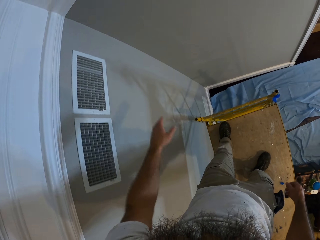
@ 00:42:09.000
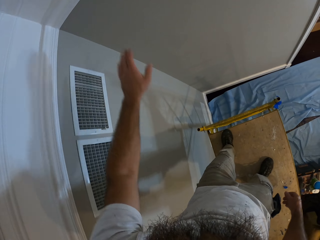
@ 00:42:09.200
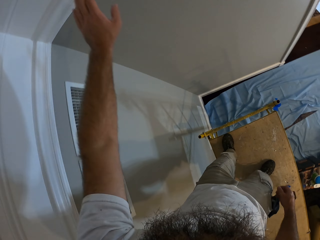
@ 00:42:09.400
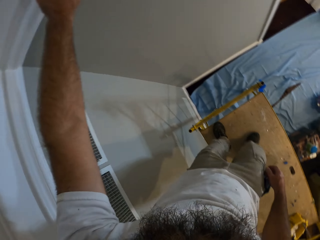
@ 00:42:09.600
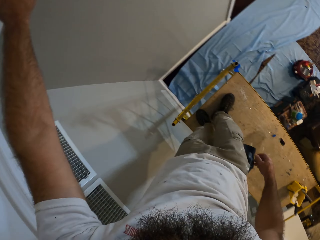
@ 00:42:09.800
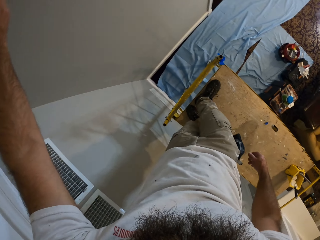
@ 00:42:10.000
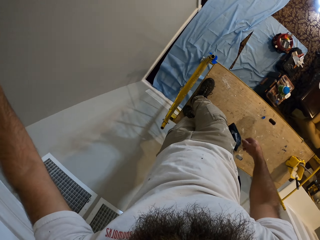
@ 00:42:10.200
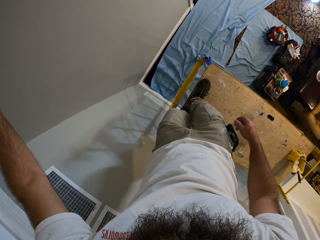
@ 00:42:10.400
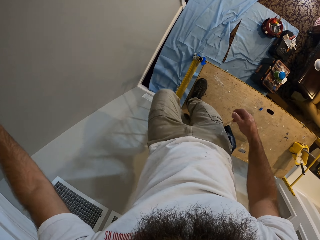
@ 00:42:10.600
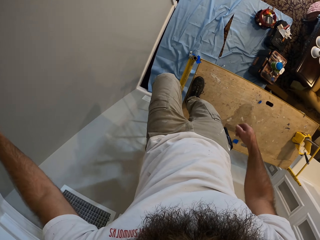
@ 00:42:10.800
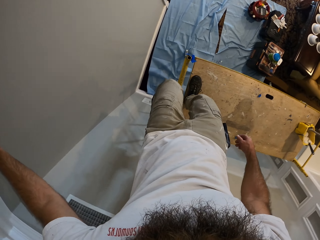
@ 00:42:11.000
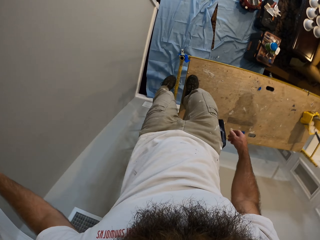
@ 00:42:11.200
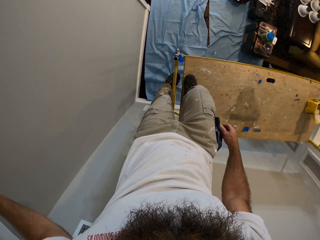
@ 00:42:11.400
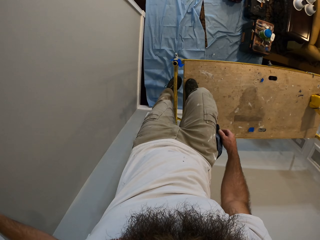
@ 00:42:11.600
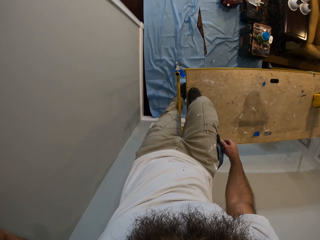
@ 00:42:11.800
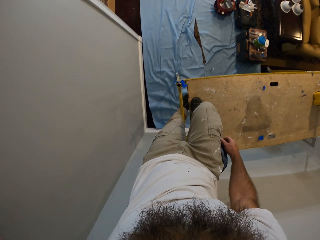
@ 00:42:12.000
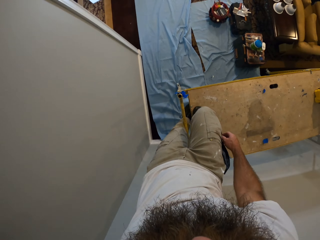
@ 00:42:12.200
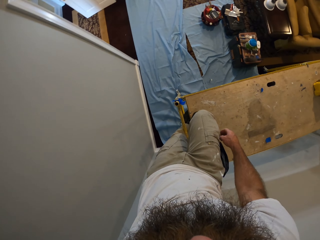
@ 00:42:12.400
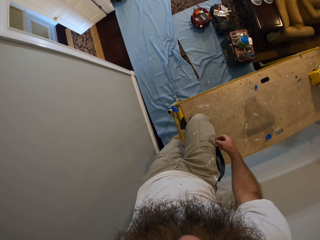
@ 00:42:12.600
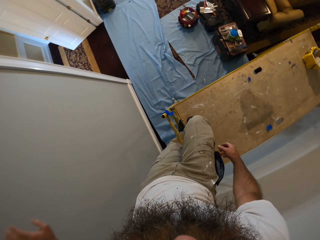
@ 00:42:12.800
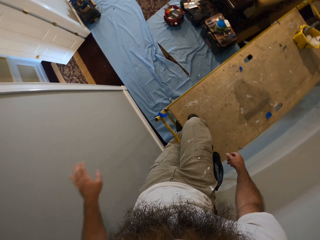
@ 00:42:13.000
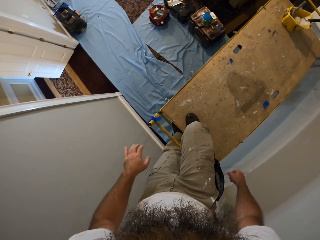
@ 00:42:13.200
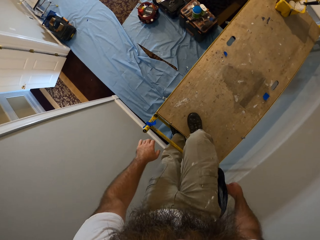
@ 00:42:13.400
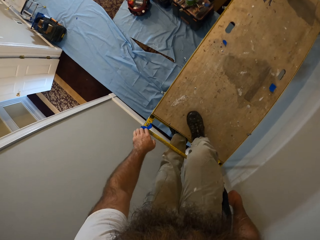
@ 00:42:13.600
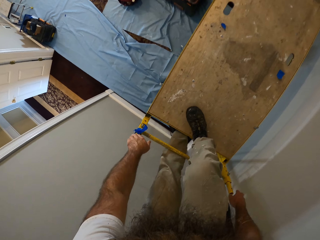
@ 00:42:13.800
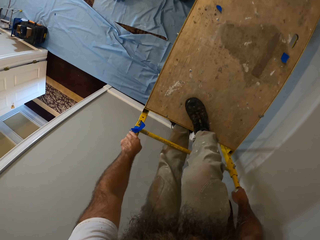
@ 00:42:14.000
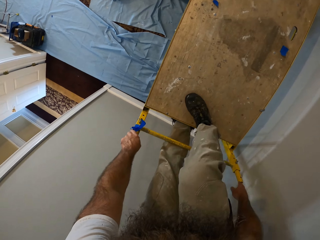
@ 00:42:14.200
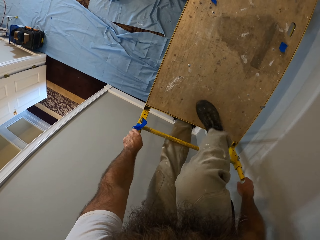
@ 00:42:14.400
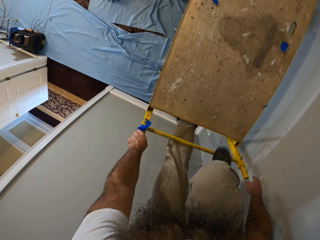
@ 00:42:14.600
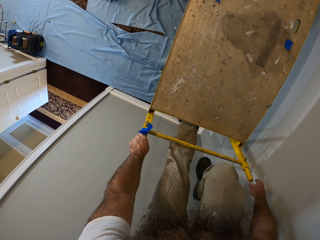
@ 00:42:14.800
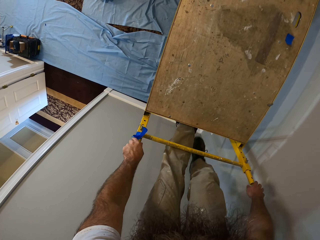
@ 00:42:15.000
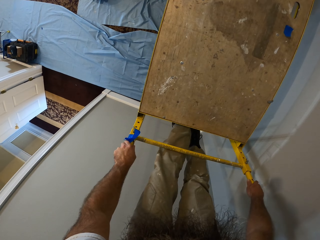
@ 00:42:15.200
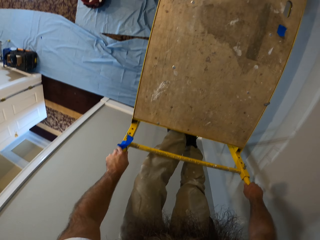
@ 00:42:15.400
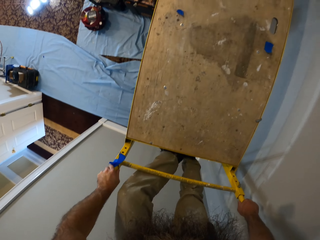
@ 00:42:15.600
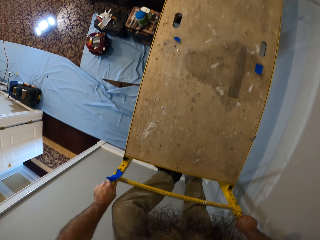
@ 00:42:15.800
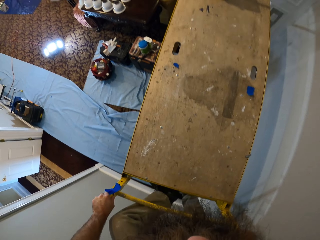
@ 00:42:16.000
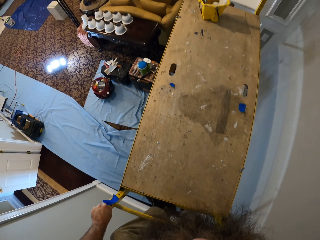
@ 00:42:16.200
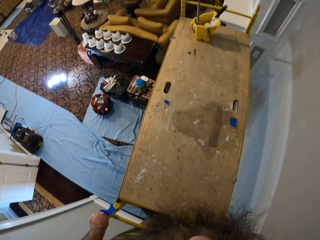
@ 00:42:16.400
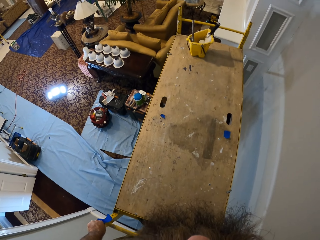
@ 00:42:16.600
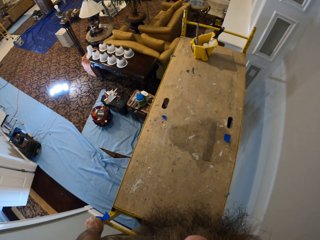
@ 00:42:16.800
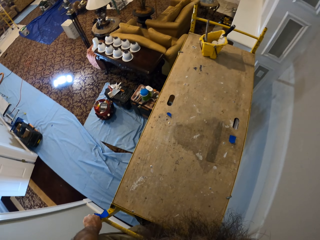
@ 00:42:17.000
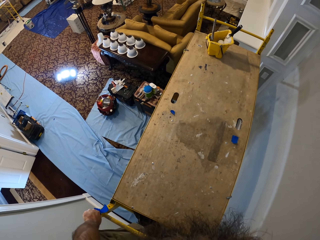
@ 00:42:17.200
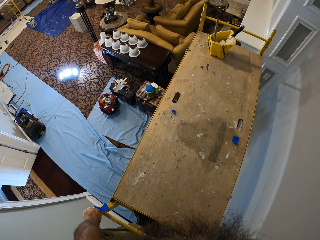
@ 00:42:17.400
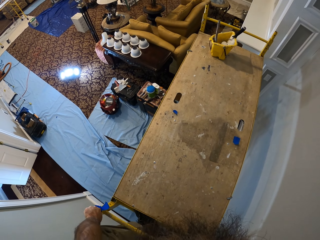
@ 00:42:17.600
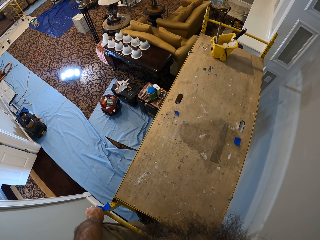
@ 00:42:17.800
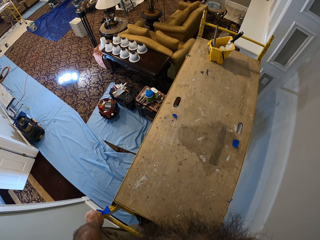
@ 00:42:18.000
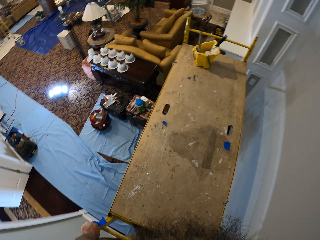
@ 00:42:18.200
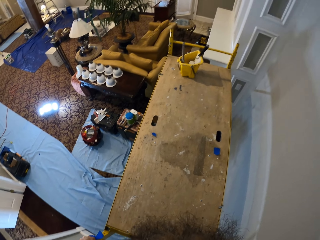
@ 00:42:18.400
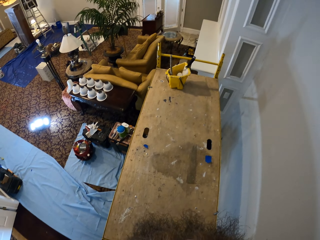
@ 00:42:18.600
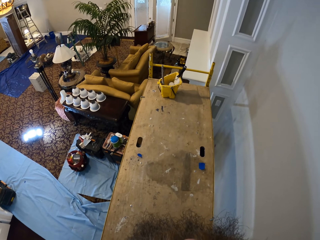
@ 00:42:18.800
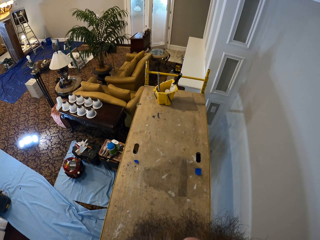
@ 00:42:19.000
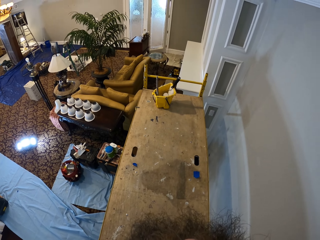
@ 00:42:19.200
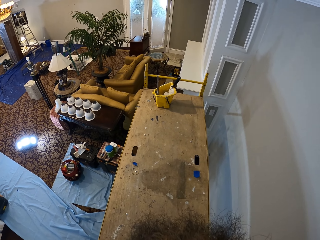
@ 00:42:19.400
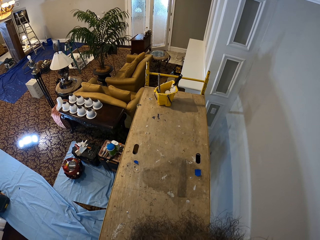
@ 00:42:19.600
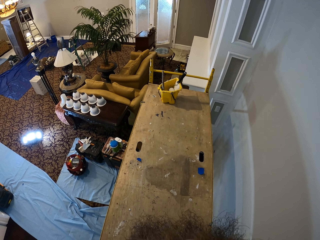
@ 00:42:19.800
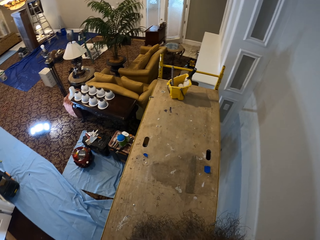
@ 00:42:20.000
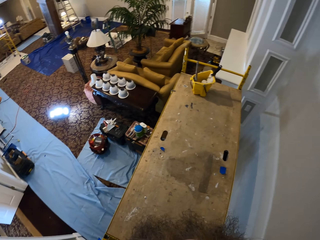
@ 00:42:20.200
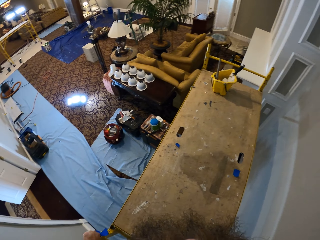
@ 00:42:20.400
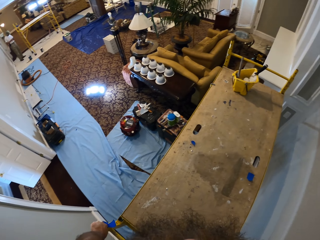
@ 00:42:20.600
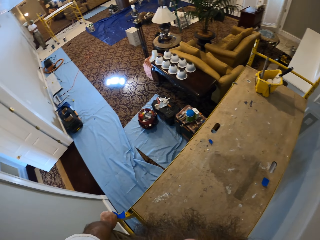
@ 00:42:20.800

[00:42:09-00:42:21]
The camera wearer touches the wall. They go down the ladder. They hold the ladder.

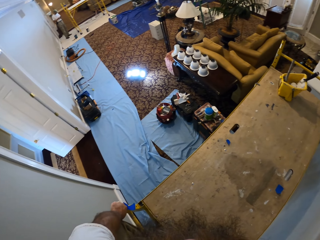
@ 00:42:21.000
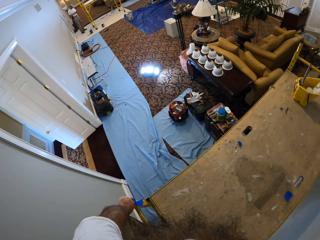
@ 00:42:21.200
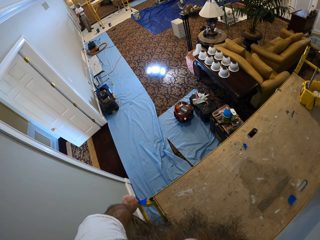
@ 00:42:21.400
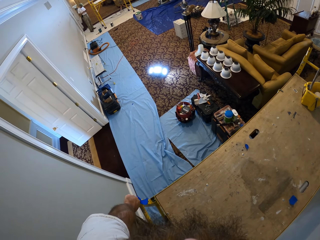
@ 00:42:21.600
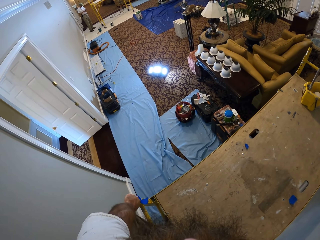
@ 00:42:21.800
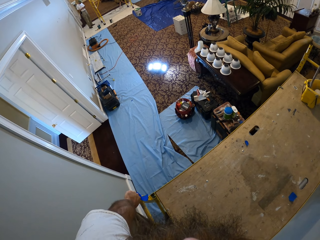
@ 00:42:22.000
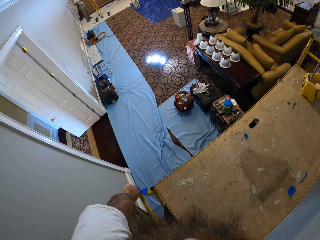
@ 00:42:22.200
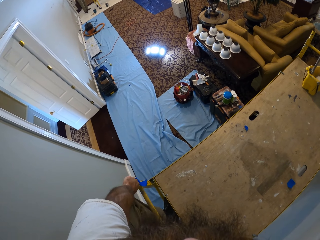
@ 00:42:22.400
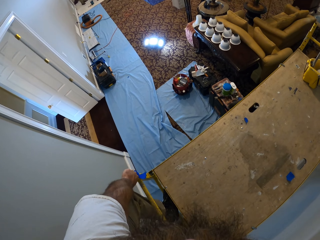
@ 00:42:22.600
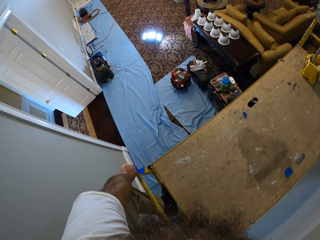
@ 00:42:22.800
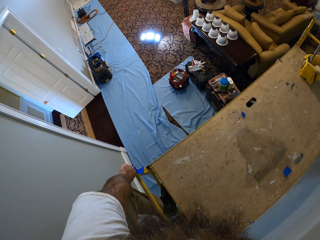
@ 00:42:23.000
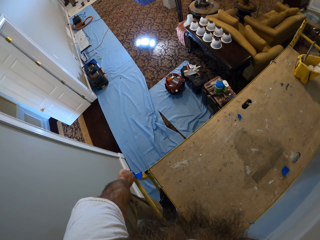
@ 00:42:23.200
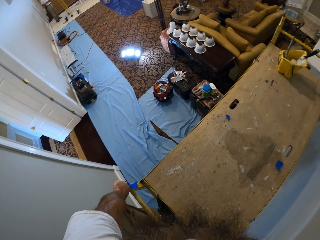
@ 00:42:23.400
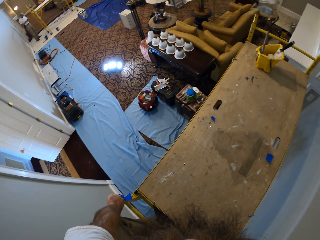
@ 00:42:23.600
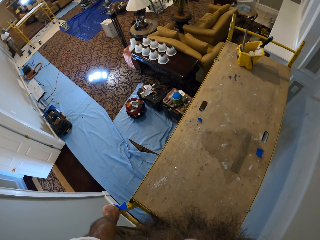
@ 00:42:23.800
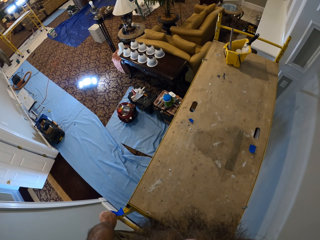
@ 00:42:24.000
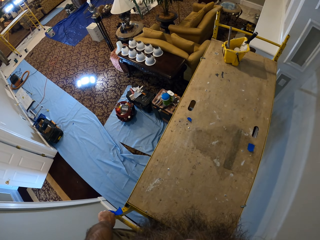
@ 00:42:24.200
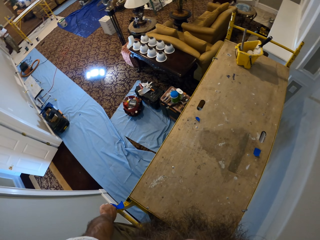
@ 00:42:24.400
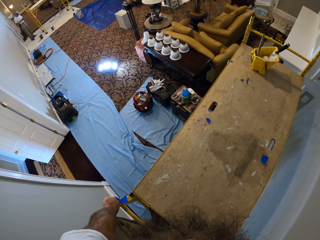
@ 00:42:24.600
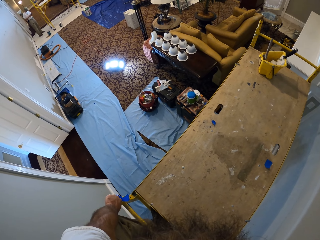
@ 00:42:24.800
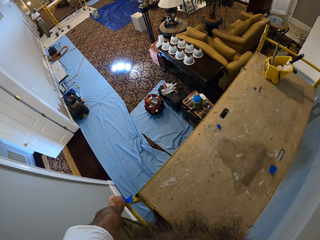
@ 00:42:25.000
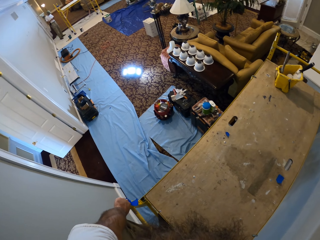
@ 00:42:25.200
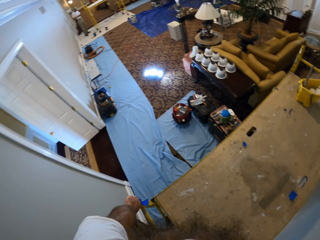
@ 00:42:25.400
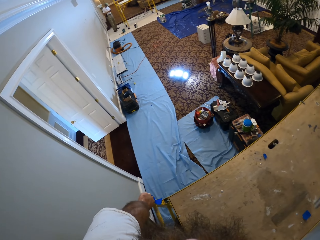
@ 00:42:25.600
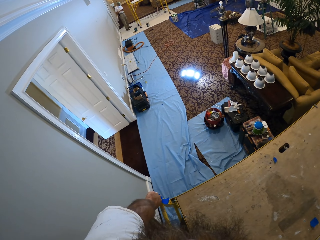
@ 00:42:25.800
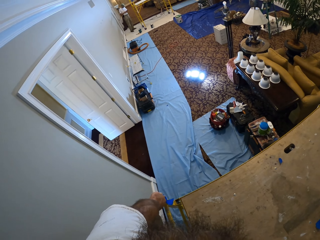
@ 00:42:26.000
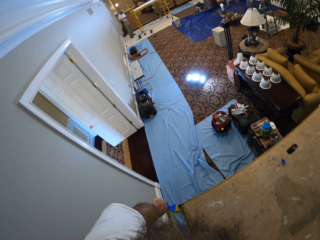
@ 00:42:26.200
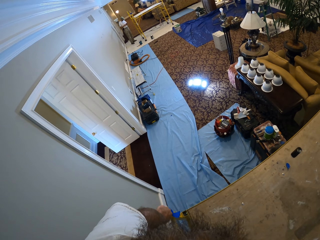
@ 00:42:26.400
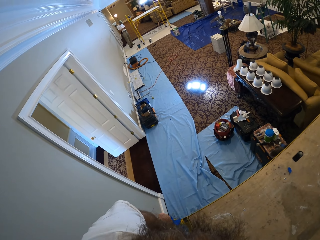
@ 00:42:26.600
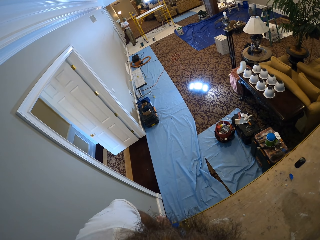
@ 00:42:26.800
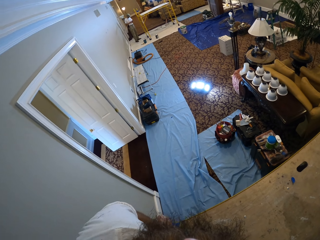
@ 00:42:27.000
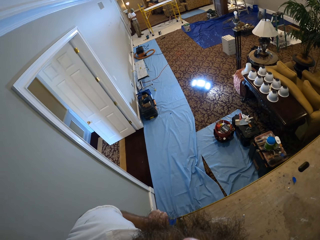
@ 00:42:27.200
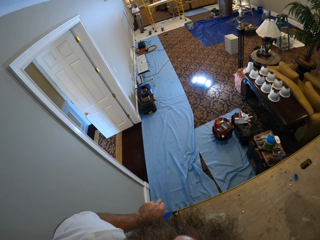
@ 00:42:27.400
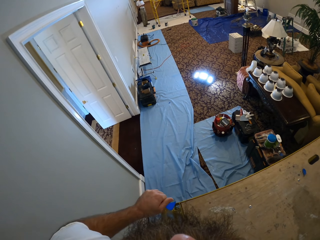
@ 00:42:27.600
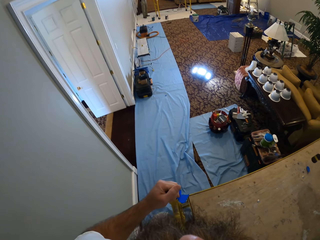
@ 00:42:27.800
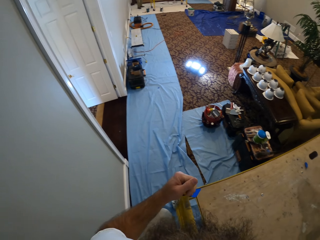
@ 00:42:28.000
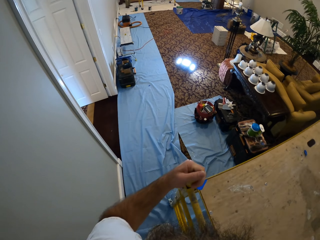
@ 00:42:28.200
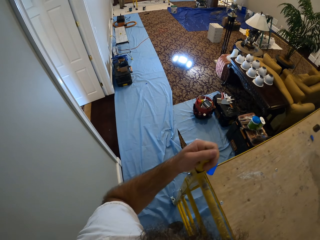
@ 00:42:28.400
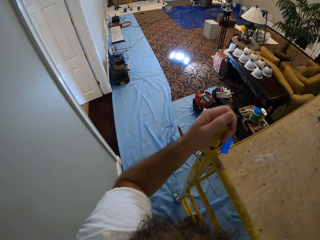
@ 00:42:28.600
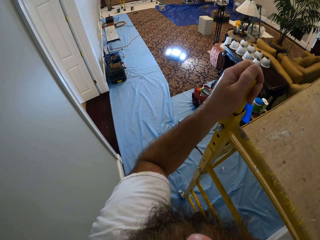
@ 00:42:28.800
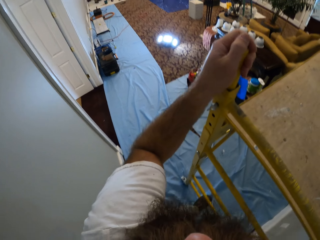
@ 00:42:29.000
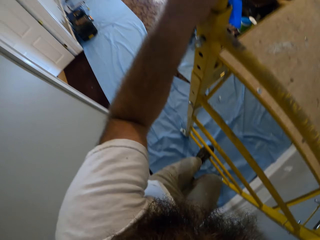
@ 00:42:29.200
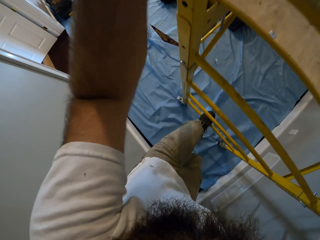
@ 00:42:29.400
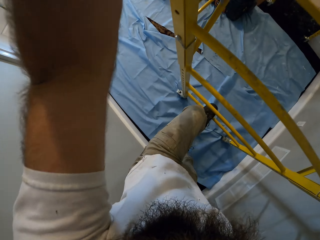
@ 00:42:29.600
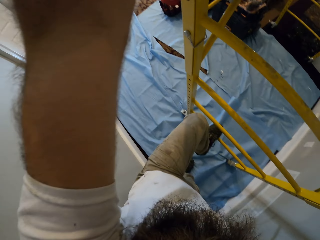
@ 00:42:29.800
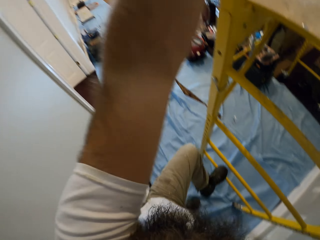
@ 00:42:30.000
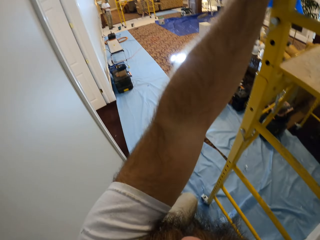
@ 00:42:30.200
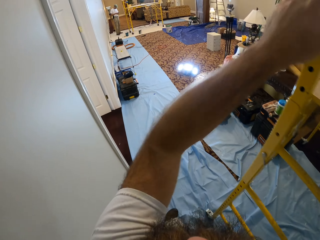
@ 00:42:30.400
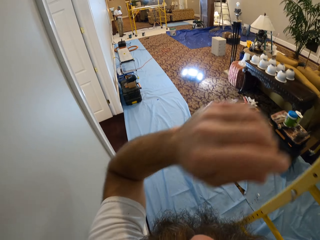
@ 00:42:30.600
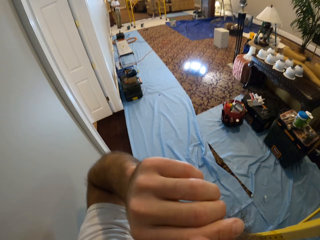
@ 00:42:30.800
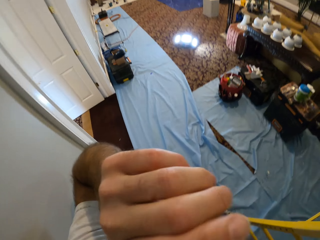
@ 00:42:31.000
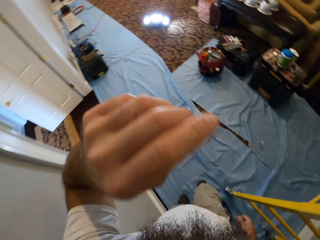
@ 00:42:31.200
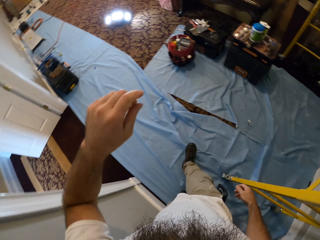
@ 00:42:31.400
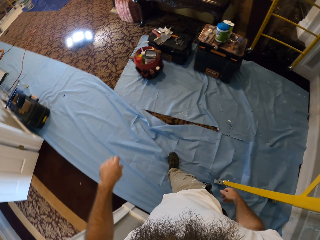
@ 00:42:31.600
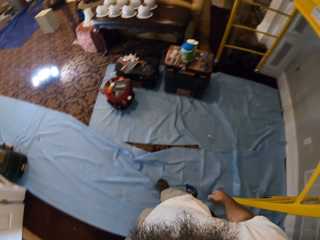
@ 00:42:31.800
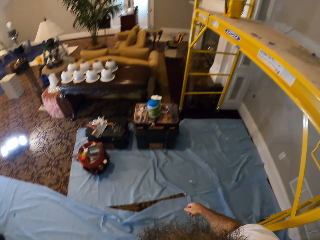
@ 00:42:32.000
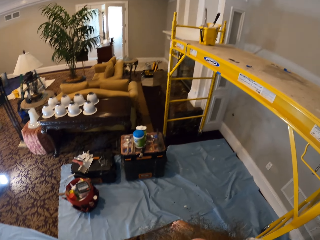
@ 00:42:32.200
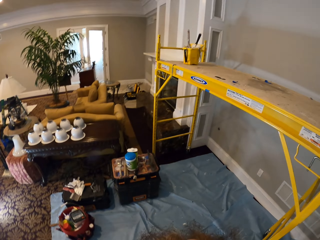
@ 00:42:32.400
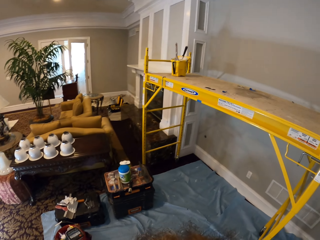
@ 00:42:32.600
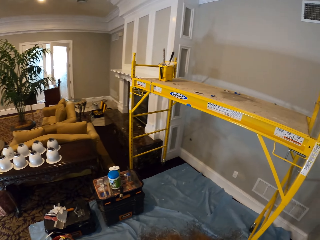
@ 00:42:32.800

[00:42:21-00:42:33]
The camera wearer pauses. They step on the floor.
